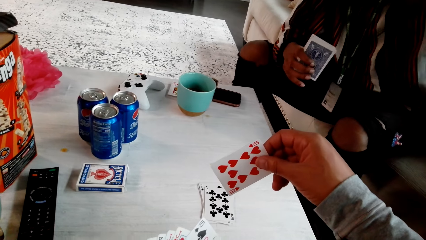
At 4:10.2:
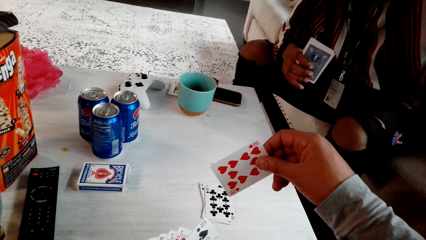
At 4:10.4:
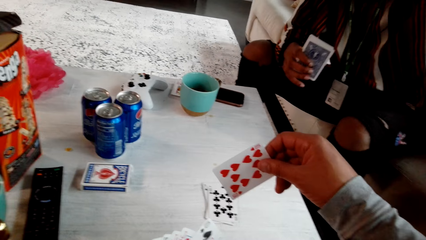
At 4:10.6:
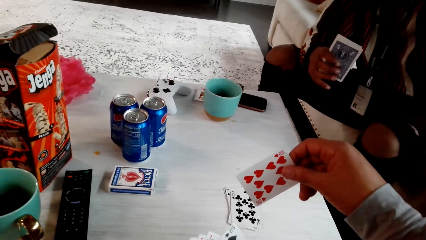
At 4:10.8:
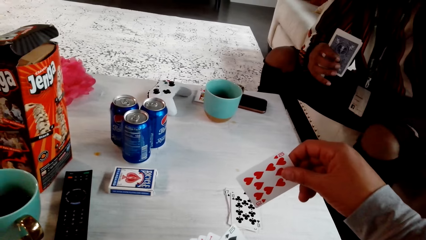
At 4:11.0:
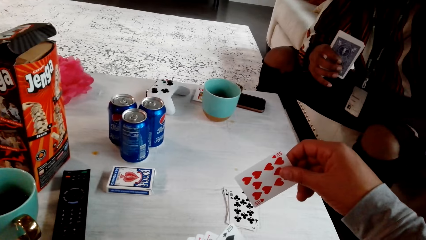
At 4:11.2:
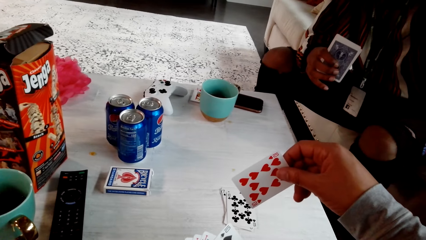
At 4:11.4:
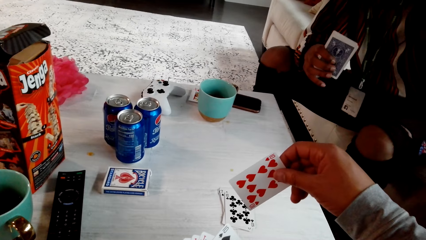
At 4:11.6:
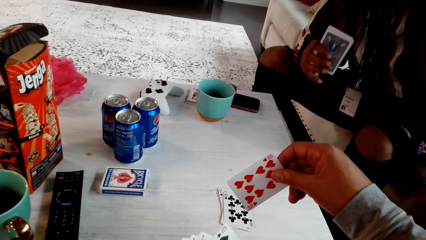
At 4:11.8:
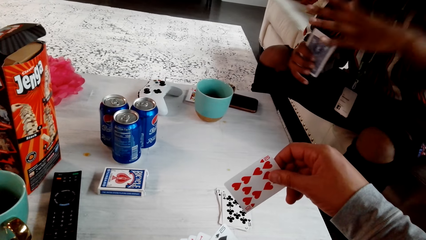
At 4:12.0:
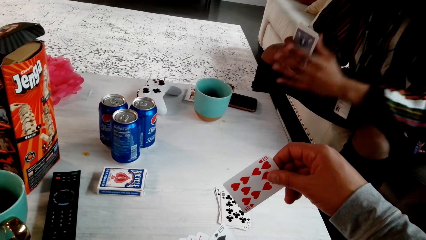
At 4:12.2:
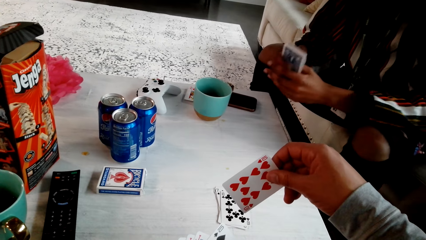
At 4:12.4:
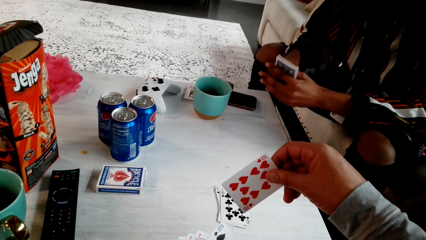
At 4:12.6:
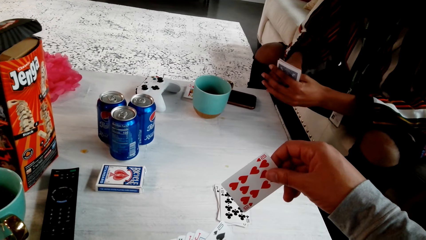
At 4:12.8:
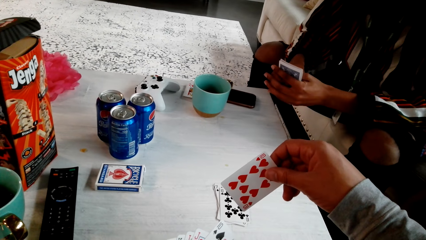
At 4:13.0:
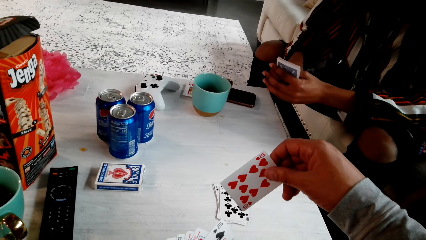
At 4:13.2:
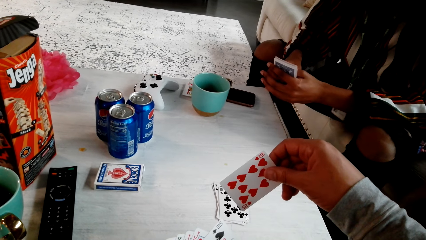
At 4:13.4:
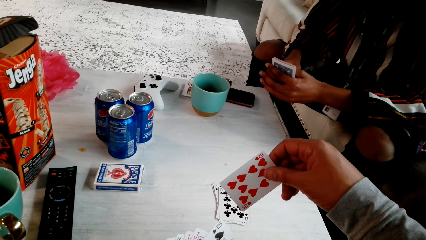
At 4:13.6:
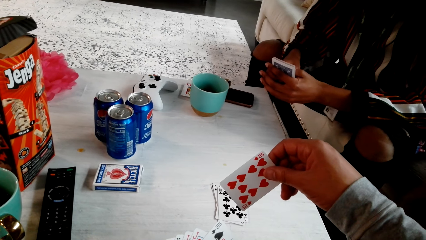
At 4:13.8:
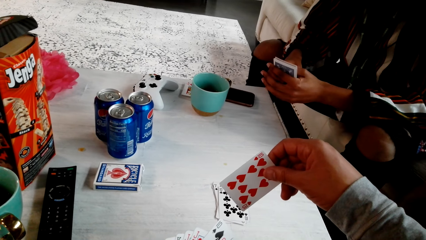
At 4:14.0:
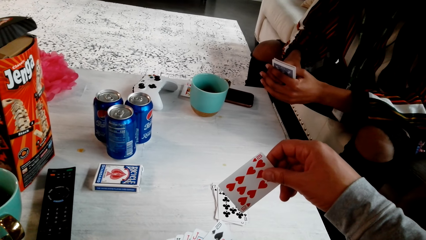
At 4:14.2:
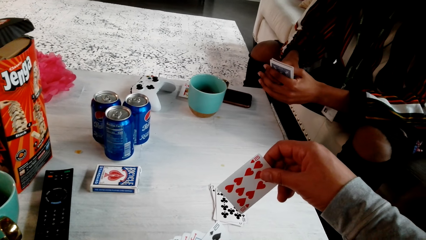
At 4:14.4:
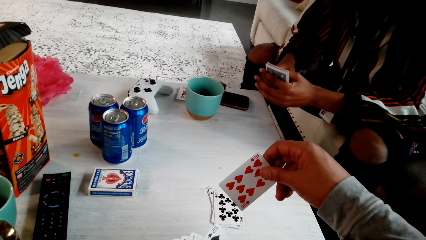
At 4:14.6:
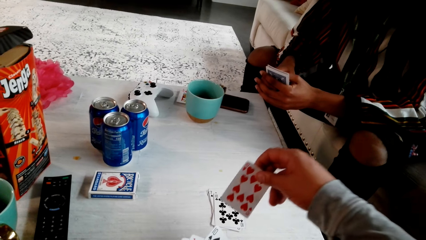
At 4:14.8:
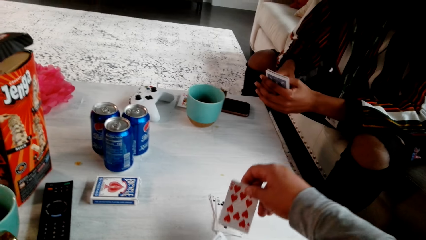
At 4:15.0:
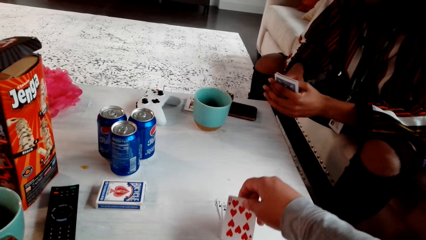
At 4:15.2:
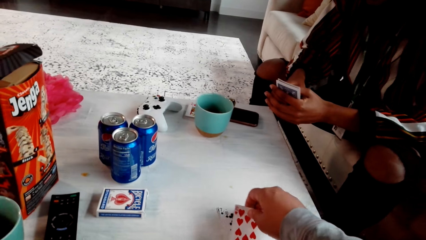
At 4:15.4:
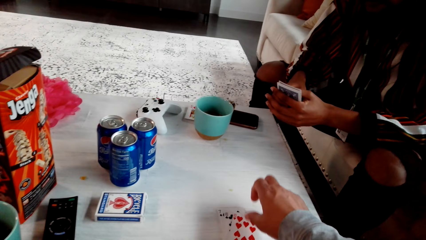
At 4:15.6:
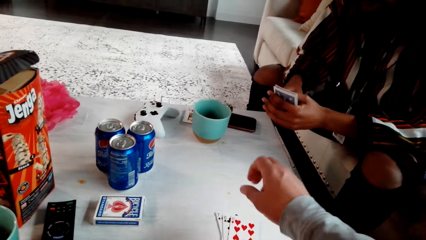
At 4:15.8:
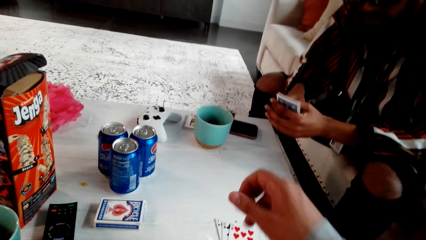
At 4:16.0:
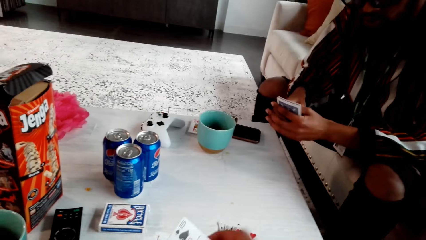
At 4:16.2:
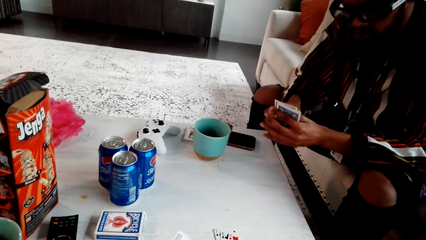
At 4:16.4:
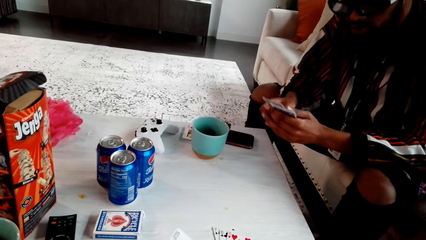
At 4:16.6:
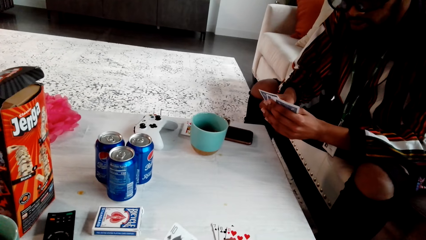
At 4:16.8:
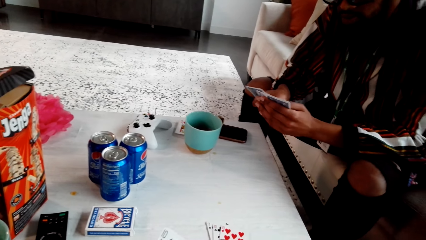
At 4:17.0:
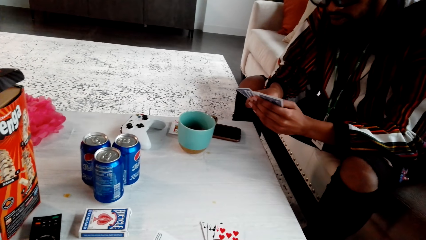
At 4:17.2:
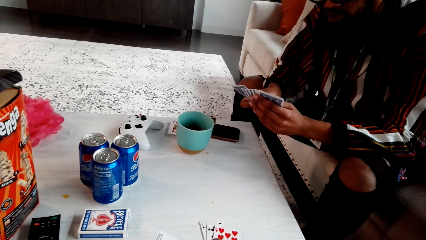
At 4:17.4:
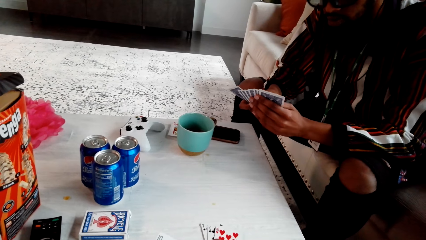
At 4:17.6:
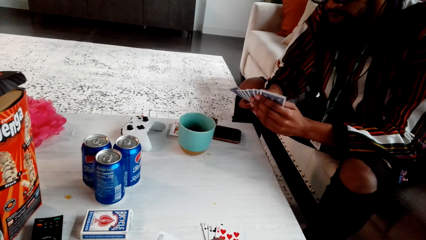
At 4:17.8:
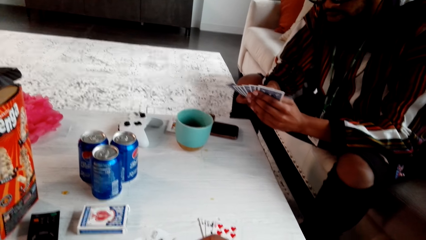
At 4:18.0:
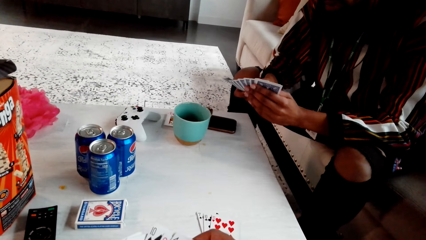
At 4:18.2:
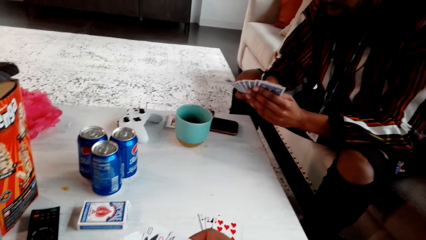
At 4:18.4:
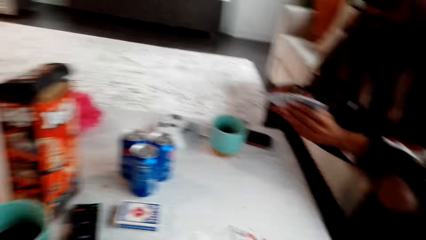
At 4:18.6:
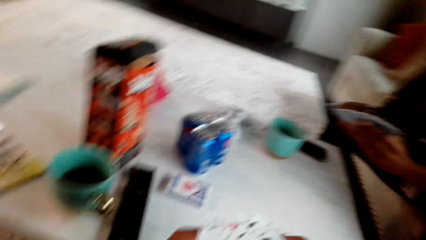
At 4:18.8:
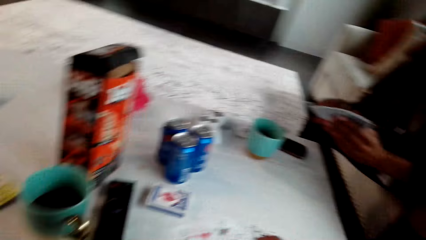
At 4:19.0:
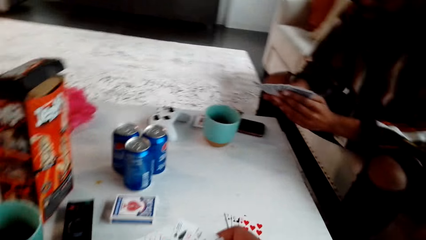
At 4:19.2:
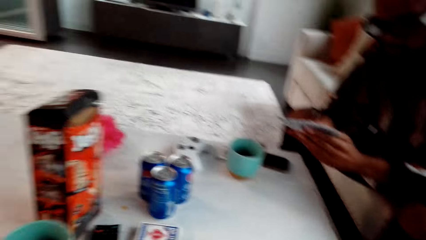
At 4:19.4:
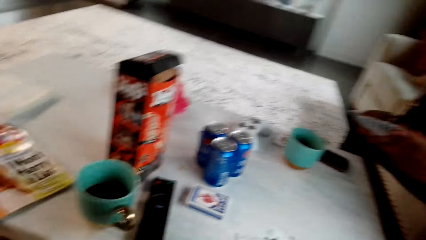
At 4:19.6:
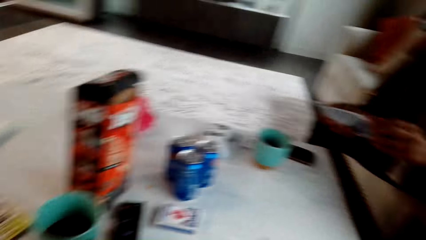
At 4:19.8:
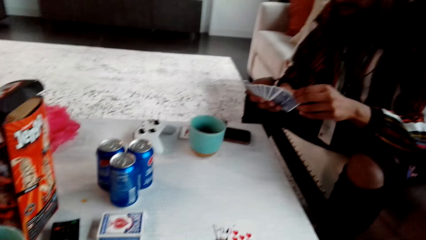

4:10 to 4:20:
The camera wearer looks around. They play poker with a man. They drop a card. The man checks the card.

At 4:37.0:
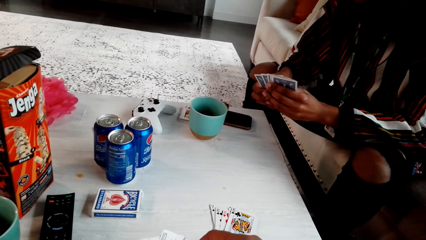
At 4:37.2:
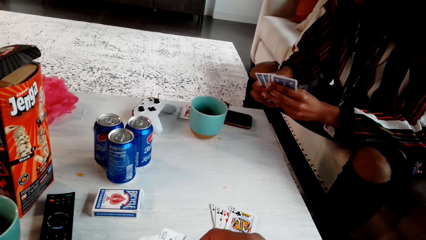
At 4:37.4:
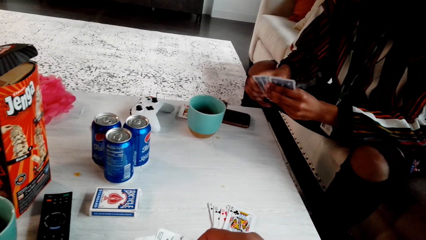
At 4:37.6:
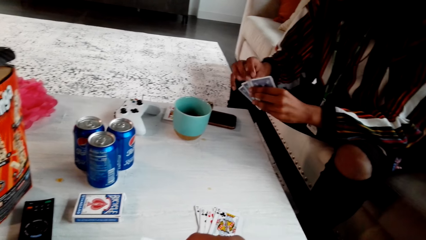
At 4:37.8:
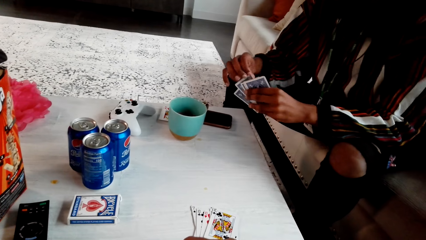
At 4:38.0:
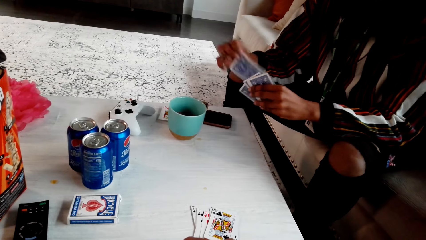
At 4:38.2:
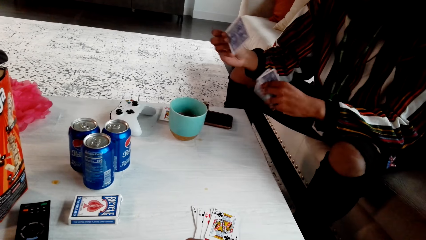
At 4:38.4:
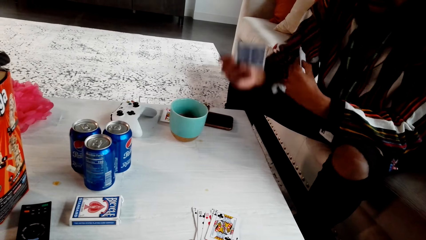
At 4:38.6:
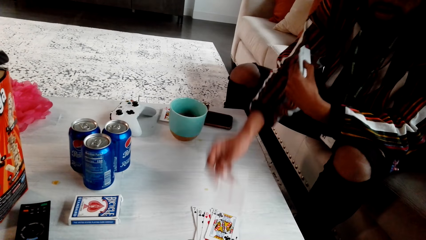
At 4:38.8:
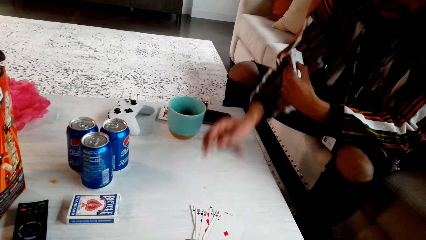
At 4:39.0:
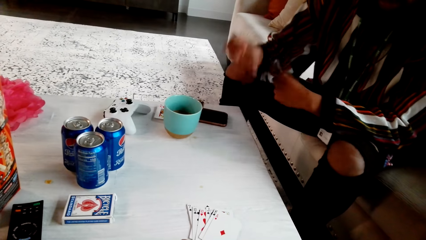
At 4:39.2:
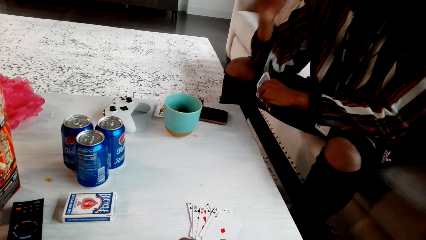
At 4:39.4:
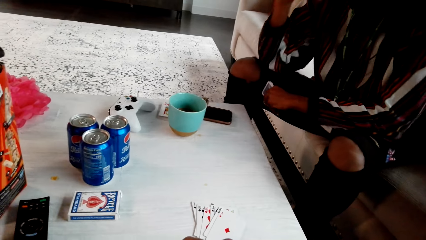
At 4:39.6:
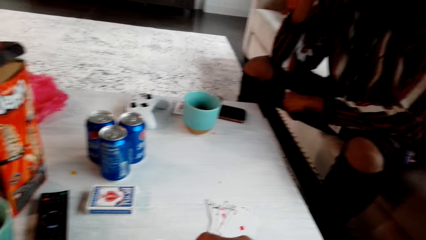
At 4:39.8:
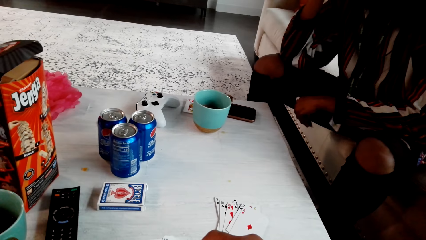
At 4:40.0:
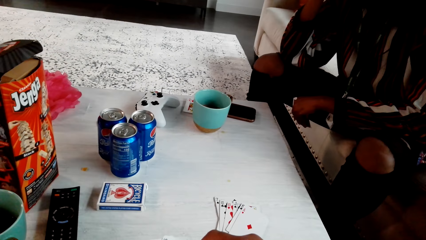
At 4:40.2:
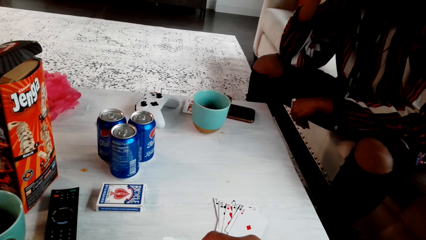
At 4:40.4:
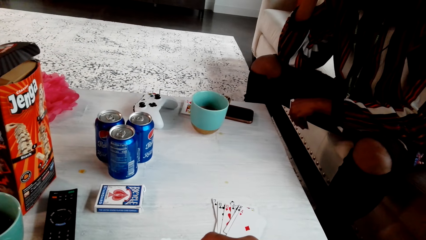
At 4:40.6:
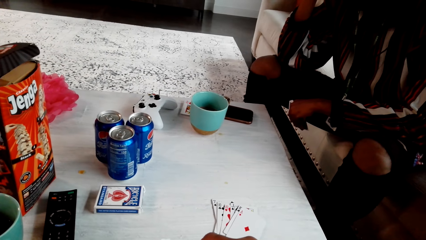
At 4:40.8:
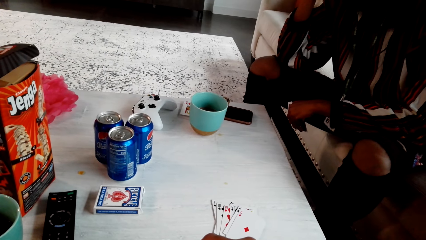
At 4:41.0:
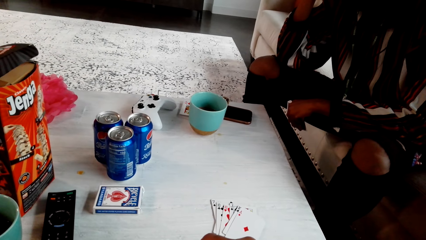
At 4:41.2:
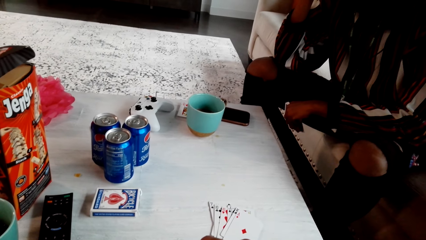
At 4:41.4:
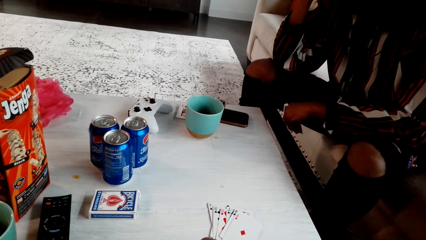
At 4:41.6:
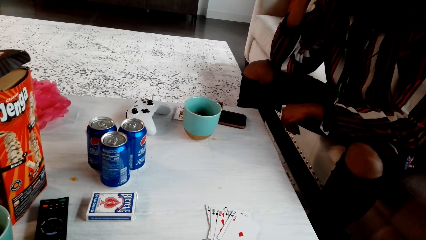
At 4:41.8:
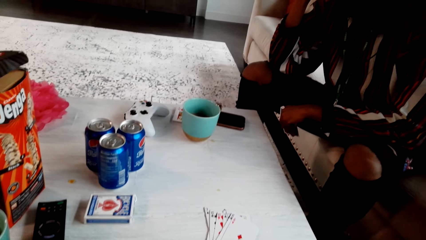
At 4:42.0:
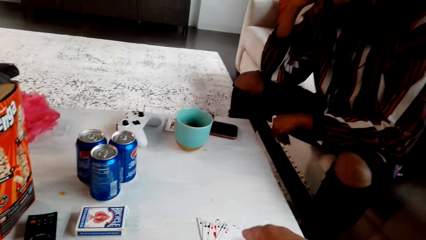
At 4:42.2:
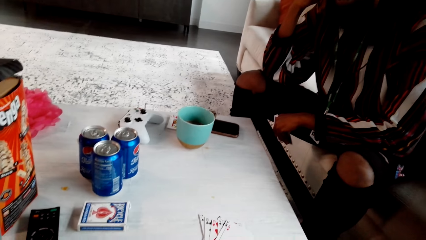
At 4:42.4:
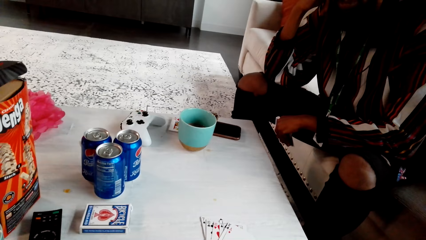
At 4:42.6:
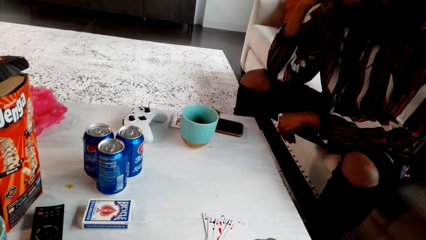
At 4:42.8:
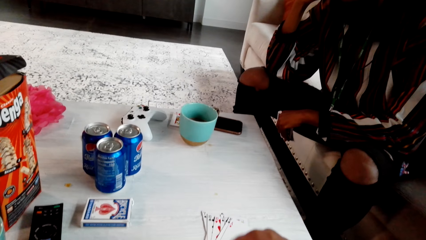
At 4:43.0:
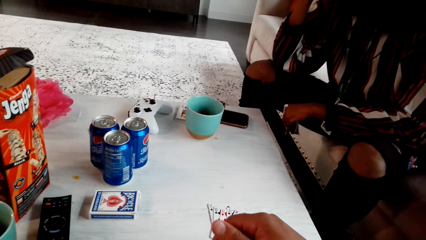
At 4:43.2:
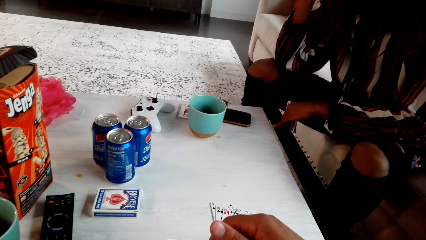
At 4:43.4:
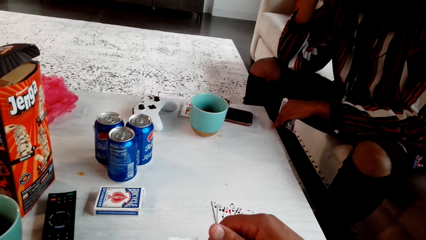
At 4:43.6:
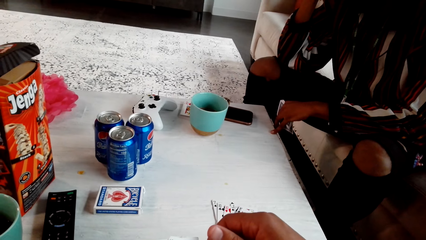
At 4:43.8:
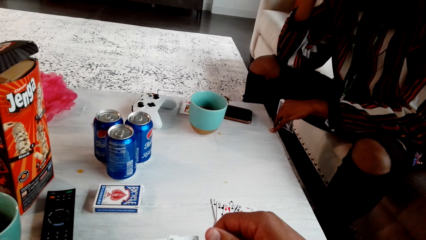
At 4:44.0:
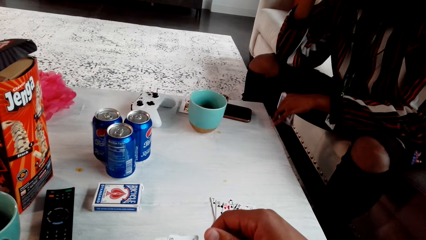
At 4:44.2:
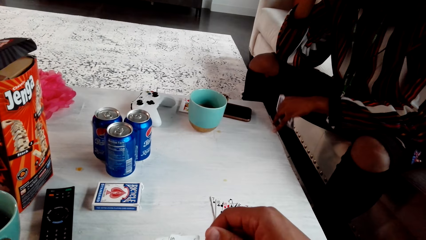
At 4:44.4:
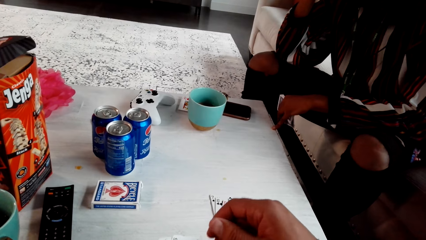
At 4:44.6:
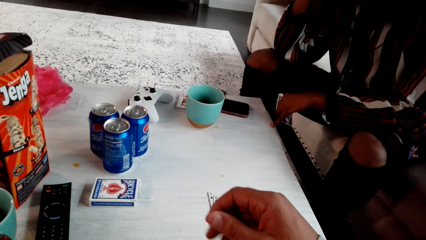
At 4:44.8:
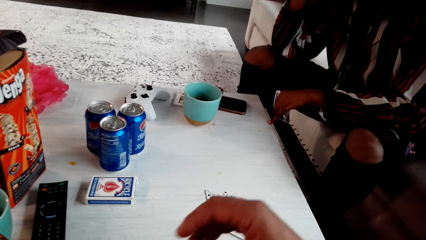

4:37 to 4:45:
A person takes a card and drops the card. The camera wearer looks around. They talk with the person.
